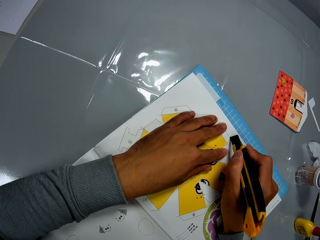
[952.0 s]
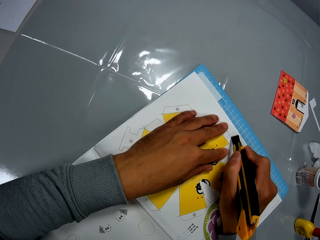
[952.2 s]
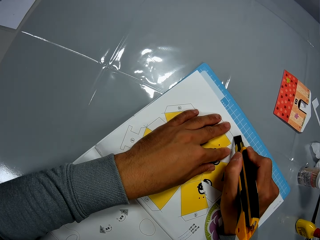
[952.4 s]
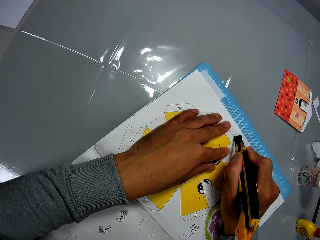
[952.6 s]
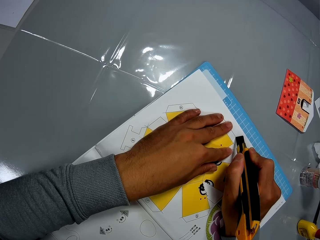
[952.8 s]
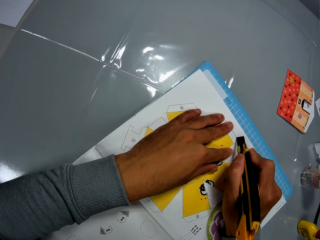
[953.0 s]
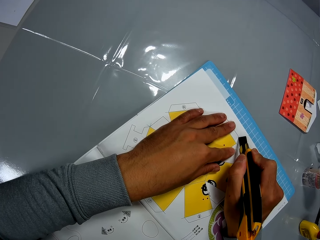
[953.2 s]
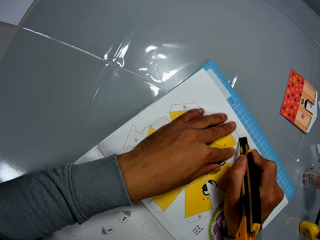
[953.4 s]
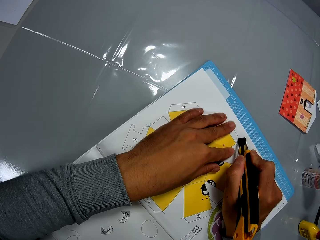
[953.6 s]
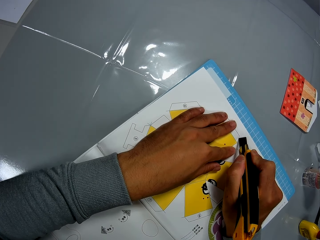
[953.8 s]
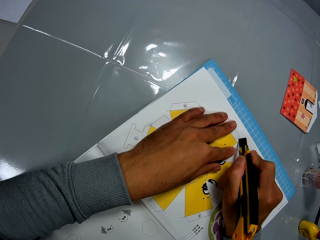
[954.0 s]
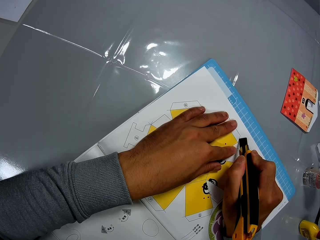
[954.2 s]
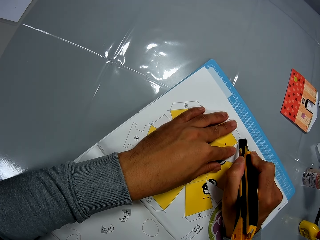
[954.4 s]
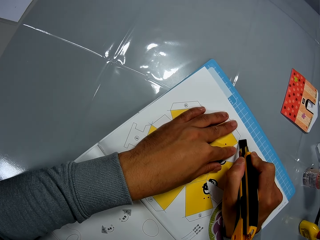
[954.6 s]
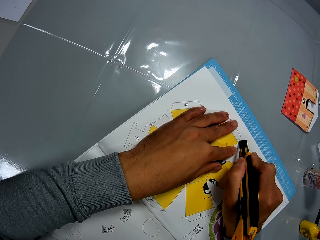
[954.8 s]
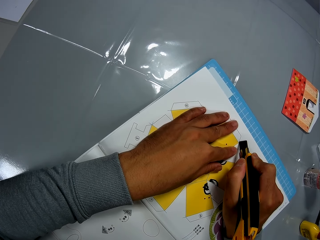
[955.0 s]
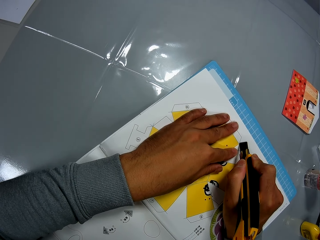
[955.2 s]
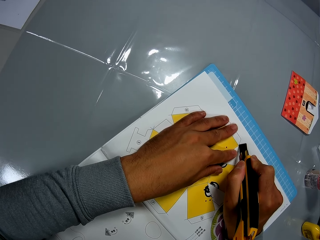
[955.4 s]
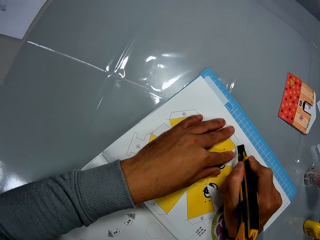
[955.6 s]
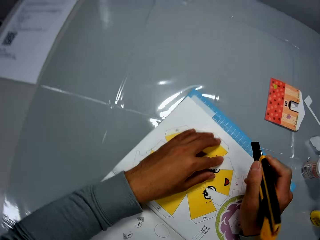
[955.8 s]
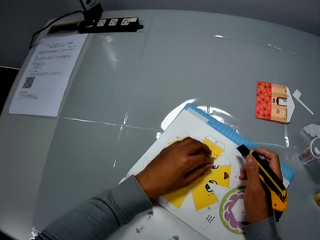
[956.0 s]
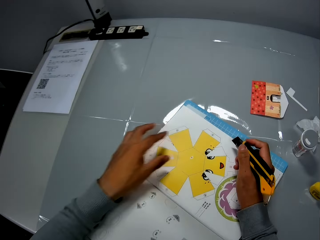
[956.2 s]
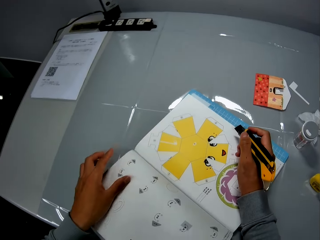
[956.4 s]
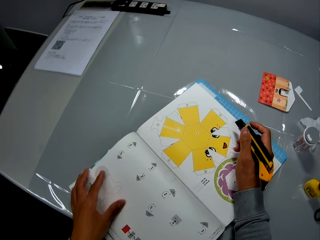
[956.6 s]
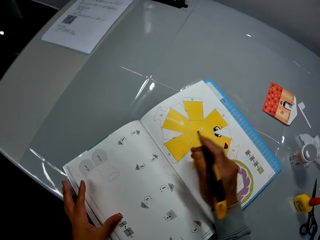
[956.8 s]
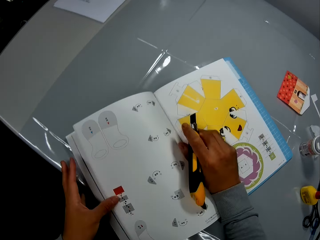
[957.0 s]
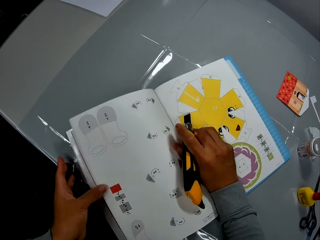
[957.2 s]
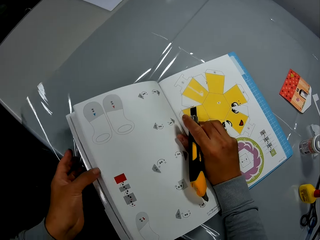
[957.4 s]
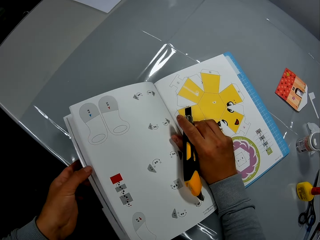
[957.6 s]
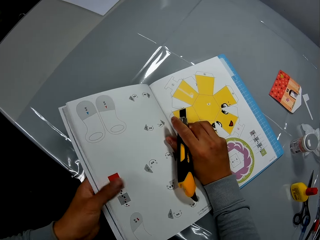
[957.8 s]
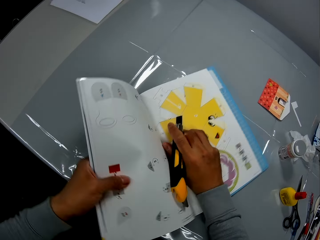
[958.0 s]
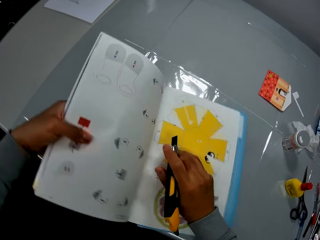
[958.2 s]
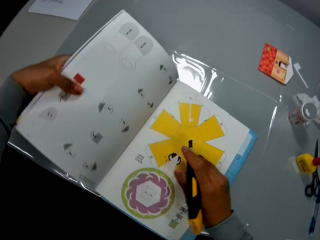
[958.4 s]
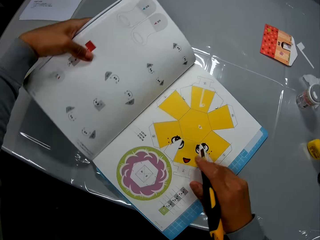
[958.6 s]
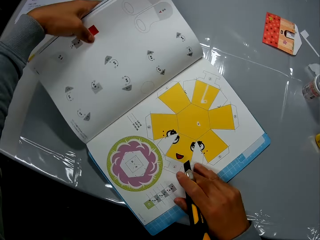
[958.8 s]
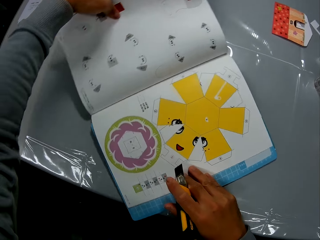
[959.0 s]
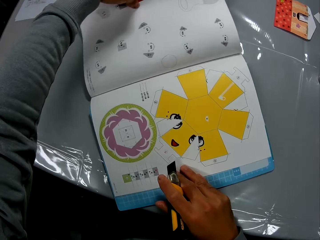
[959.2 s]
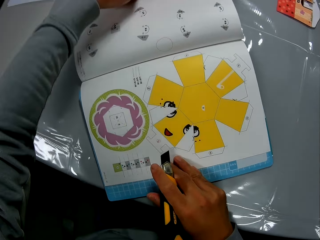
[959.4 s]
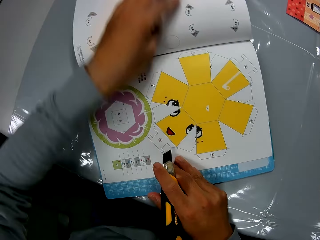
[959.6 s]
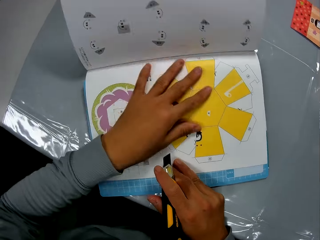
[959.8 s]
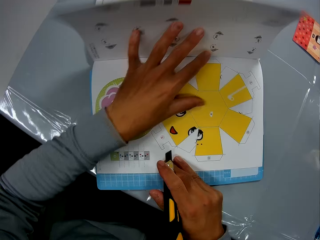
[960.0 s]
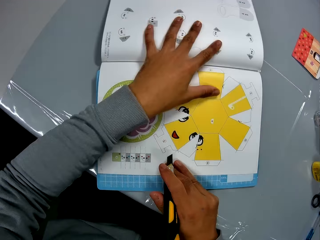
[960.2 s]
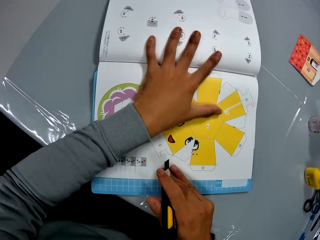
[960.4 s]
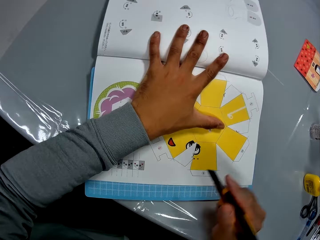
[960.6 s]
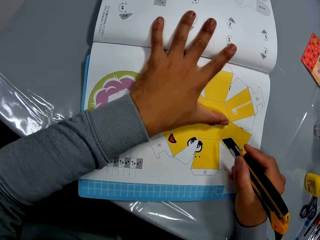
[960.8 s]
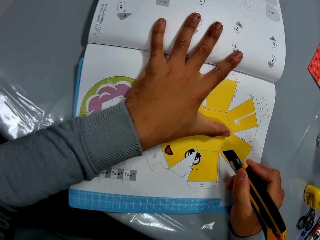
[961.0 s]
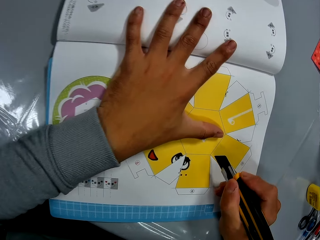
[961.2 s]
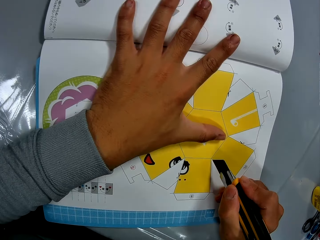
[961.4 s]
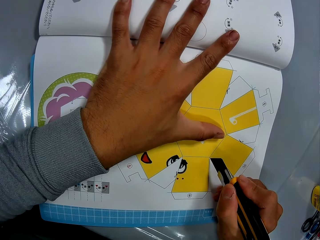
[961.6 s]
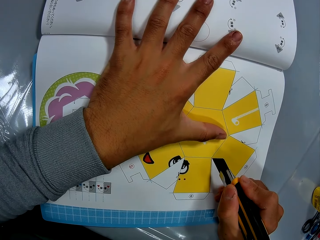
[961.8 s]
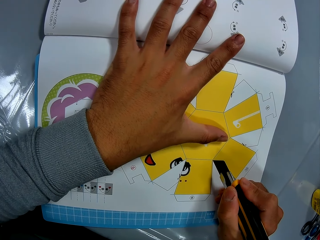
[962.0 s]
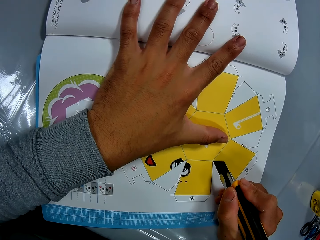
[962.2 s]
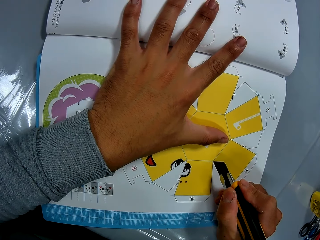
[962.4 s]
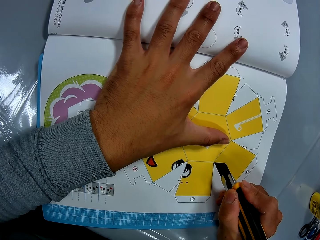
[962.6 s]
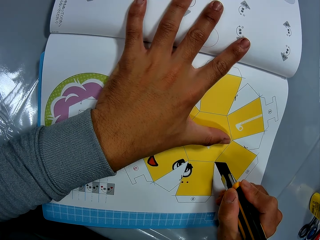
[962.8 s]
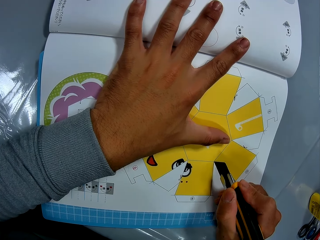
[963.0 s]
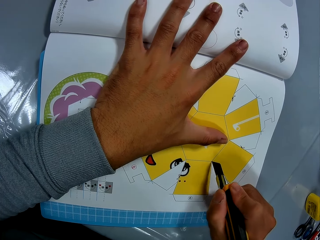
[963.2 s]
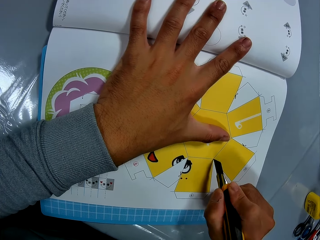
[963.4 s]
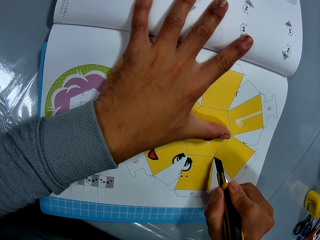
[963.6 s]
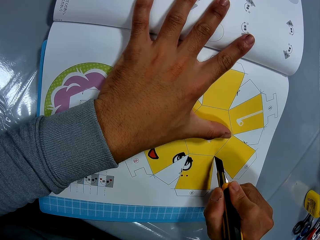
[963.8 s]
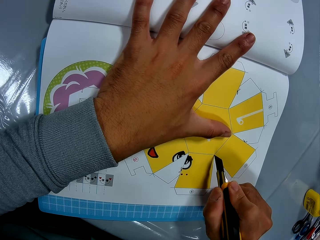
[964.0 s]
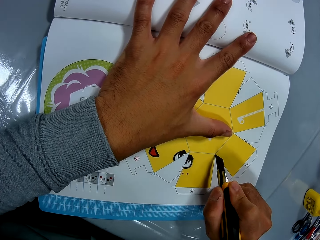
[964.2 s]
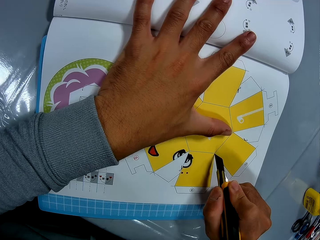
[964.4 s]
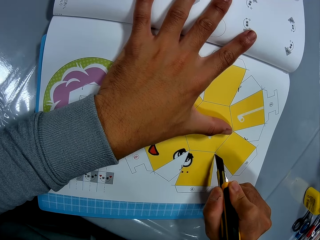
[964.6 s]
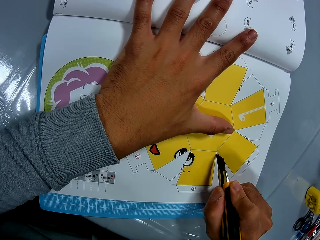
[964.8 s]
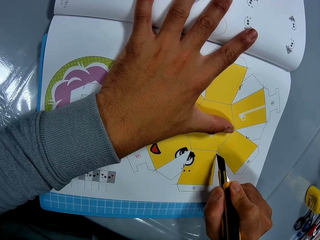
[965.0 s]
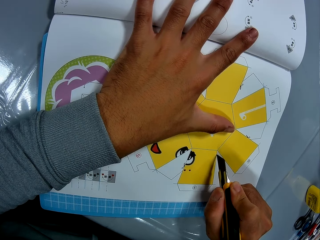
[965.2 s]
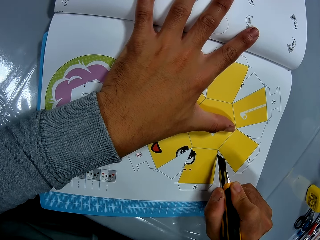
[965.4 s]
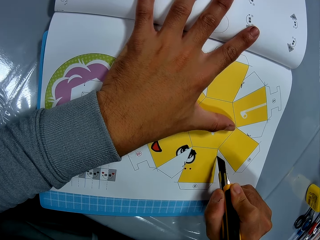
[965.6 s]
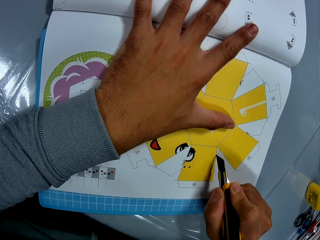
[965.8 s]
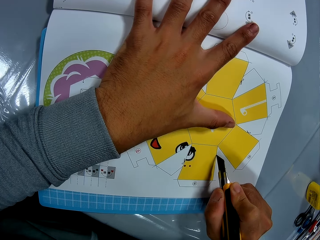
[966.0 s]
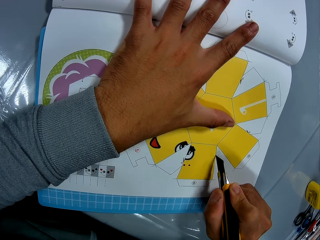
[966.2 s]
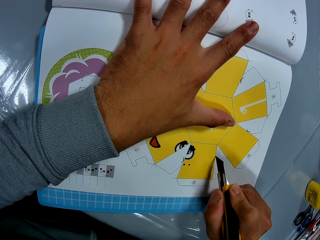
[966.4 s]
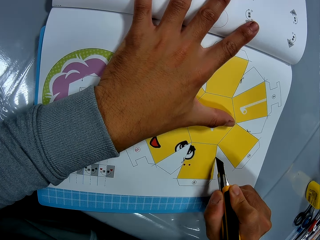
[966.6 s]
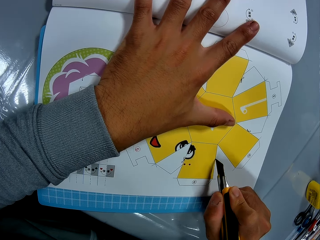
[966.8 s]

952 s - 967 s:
The camera wearer stares at the book. He rotates the craft book. He places his left hand on the craft book. He does so again. He stares at the book. He continues to cut the paper craft from the craft book.

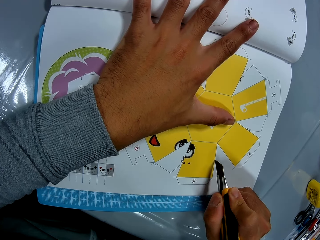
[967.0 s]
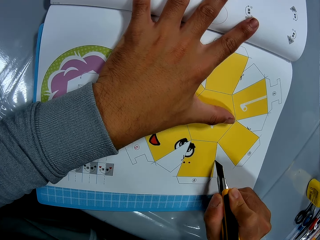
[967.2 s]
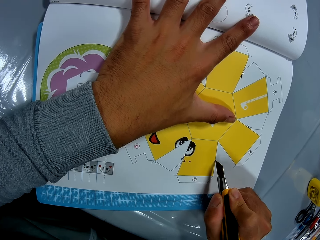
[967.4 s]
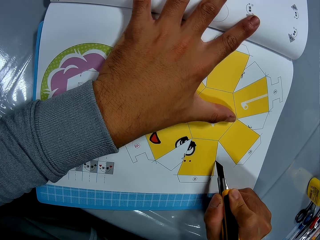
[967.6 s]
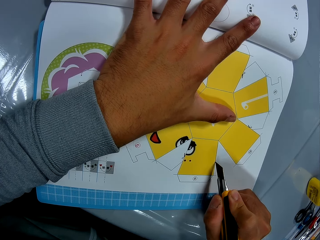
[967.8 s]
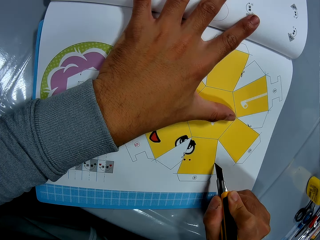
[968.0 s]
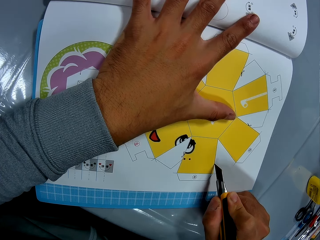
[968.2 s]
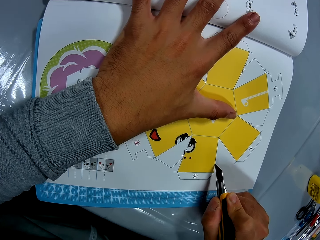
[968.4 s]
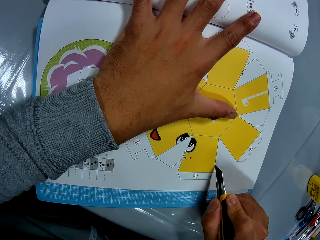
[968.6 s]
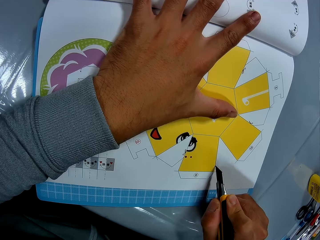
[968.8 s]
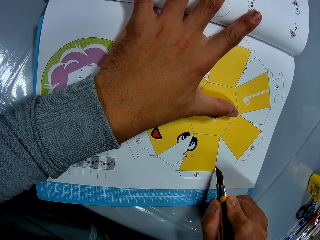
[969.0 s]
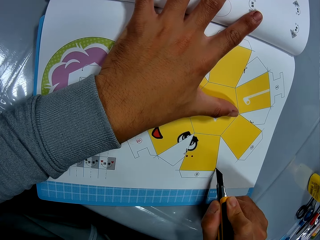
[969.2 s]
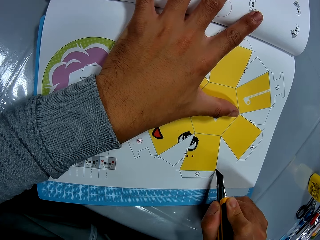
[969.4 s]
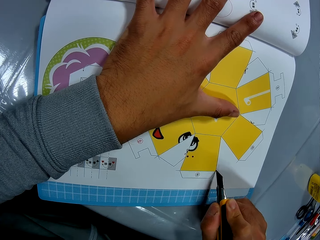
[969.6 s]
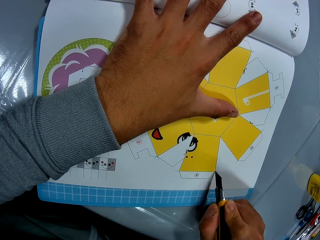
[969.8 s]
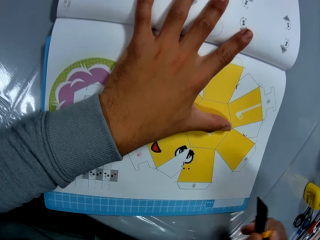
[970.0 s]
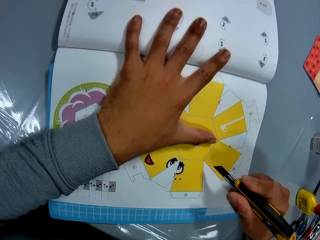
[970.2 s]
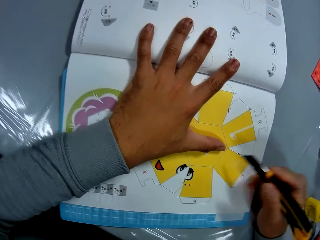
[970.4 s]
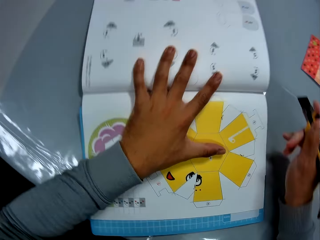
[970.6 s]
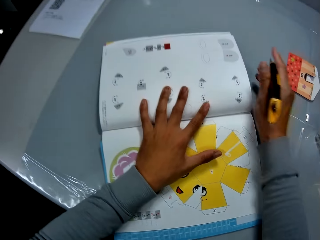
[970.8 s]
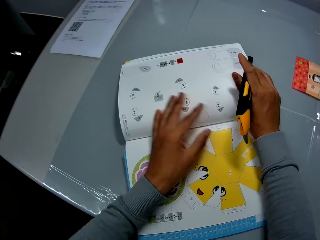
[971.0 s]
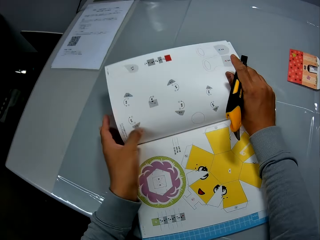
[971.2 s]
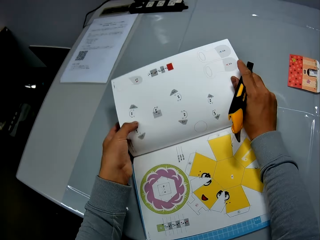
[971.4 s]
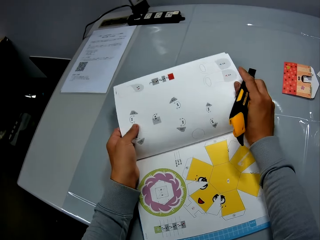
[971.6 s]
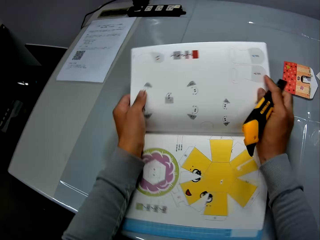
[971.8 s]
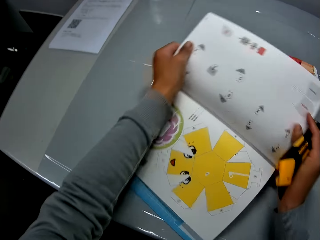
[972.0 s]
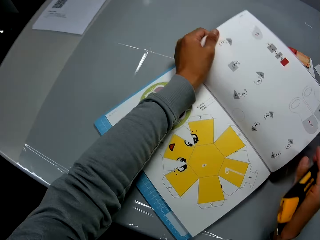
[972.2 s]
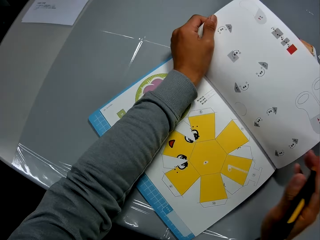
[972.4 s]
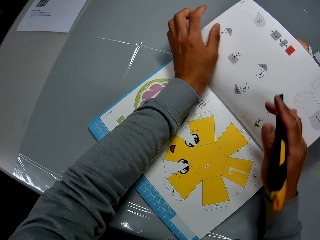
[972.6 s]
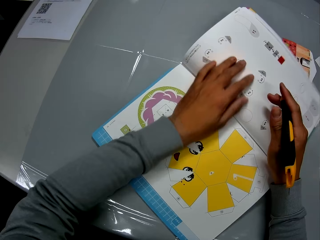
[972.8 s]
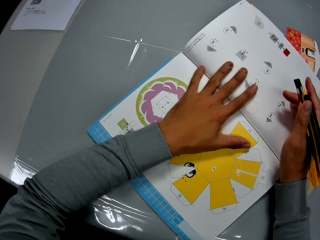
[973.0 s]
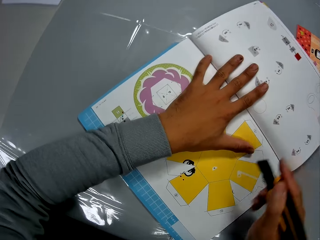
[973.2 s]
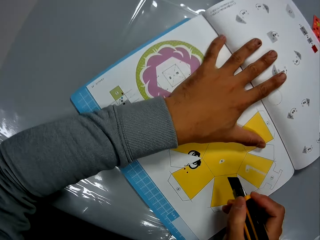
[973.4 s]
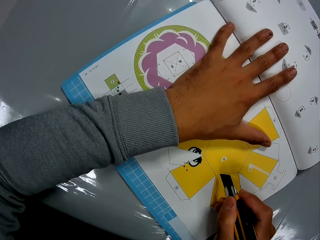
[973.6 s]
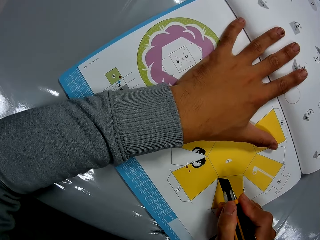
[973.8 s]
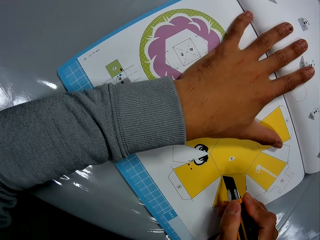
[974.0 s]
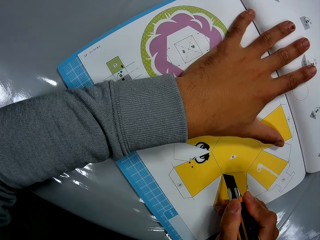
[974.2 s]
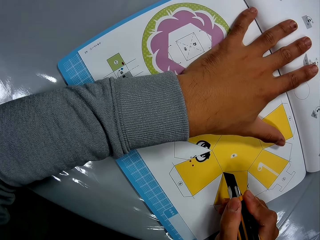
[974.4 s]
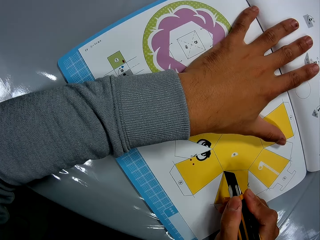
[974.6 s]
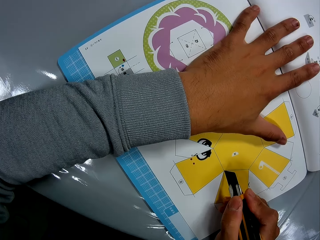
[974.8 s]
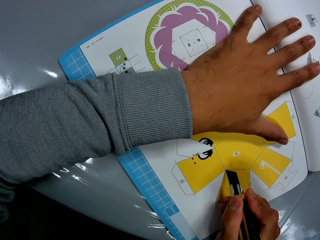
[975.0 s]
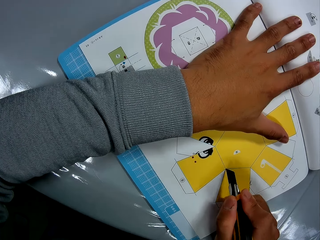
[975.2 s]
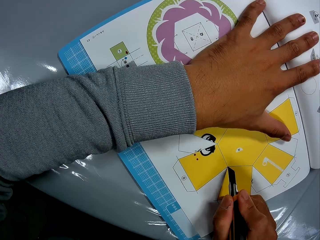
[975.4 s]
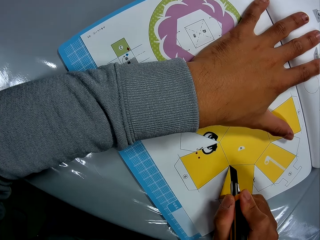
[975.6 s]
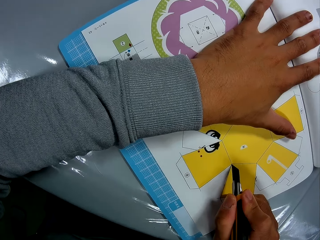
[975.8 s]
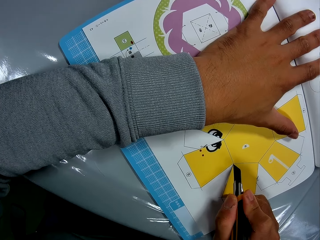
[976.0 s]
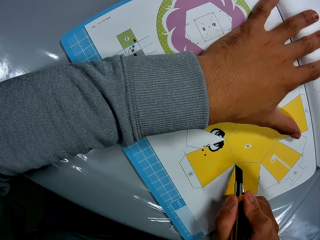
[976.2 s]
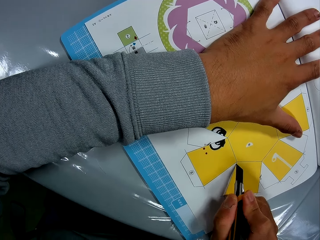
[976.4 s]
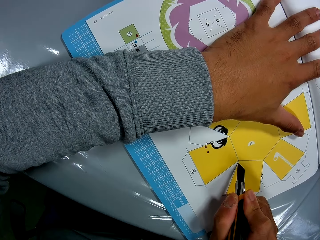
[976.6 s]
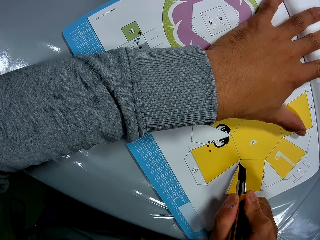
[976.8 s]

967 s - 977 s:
The camera wearer rotates the craft book. He places his left hand on the craft book. He stares at the book. He continues to cut the paper craft from the craft book.
